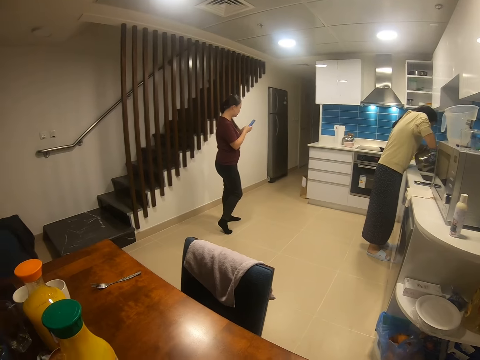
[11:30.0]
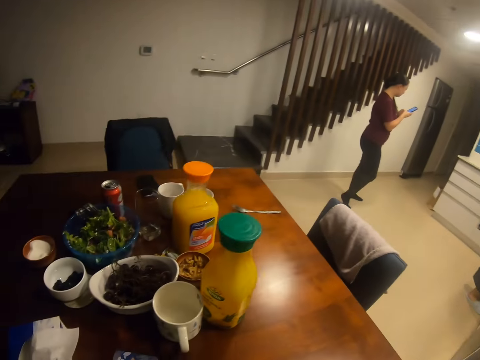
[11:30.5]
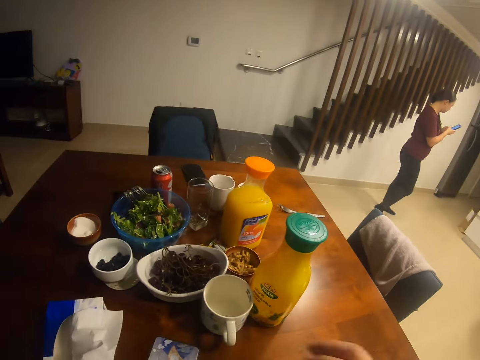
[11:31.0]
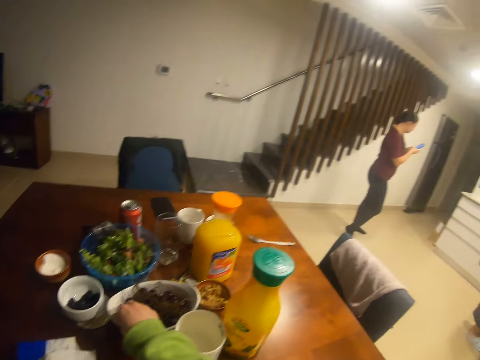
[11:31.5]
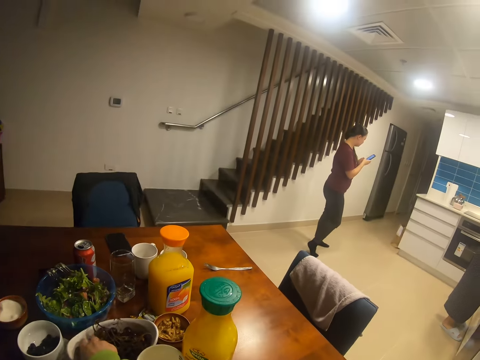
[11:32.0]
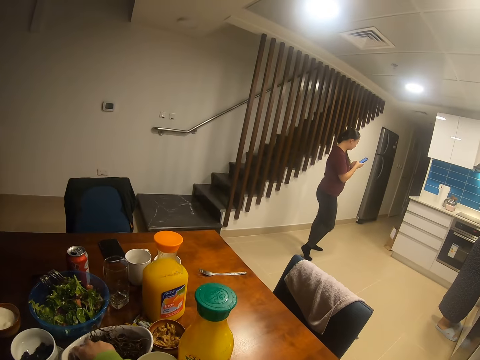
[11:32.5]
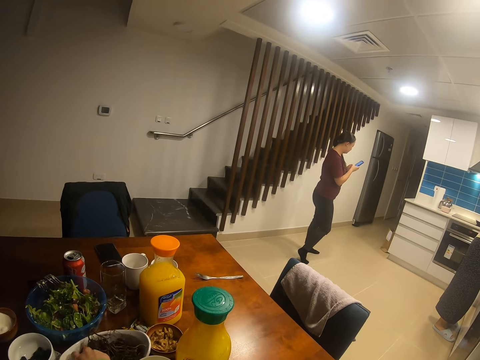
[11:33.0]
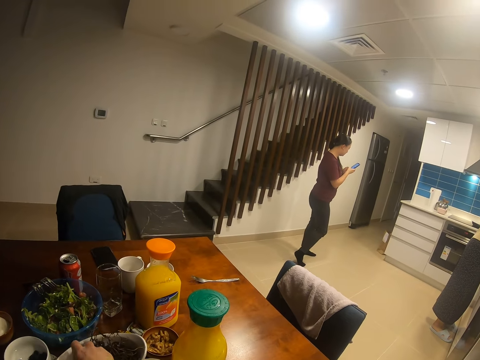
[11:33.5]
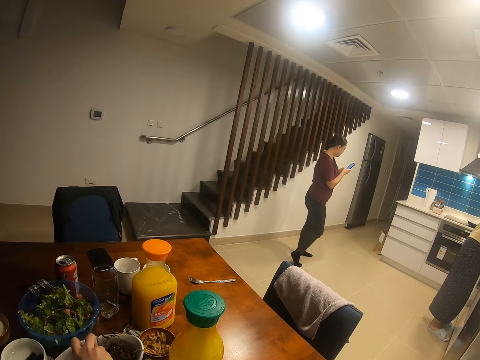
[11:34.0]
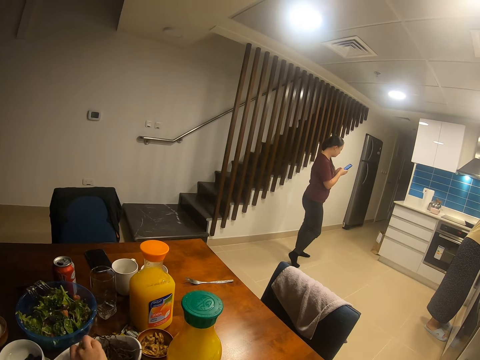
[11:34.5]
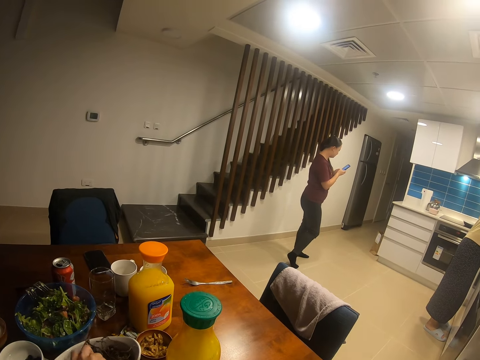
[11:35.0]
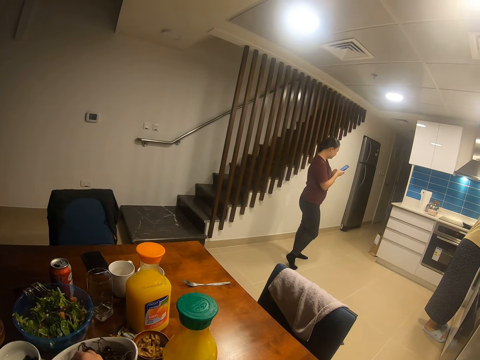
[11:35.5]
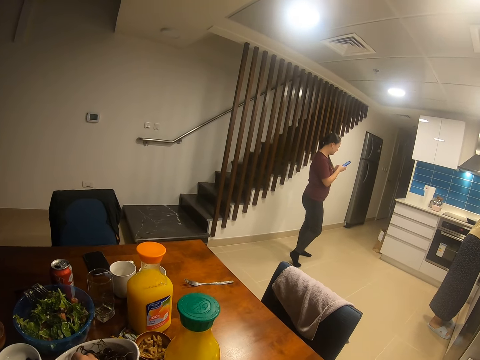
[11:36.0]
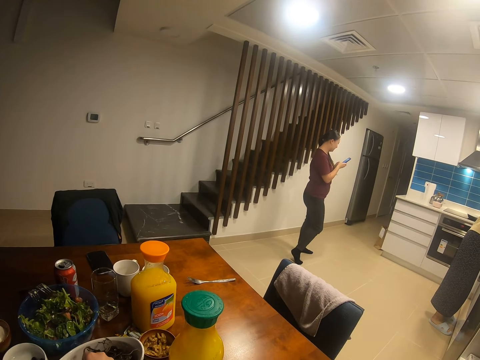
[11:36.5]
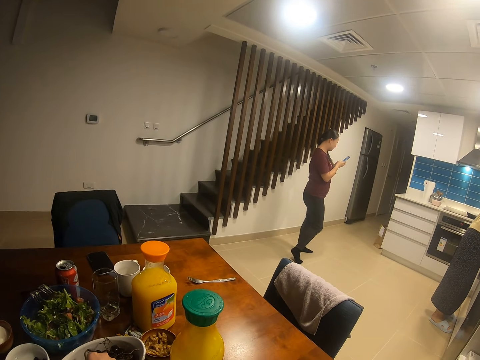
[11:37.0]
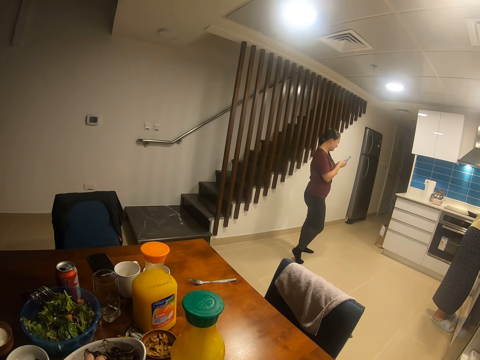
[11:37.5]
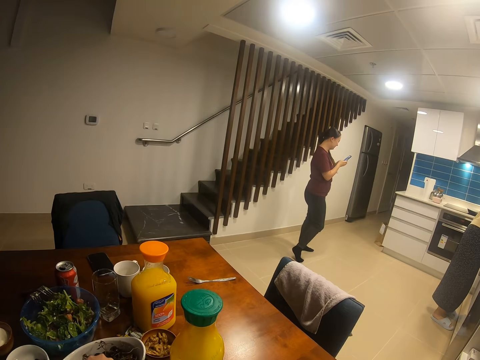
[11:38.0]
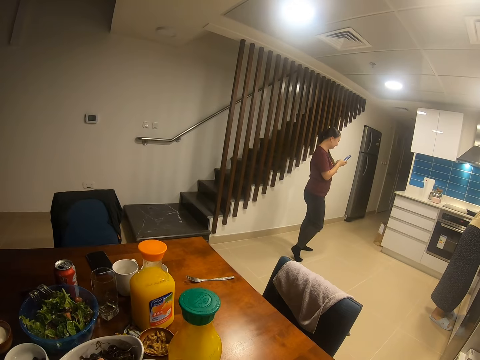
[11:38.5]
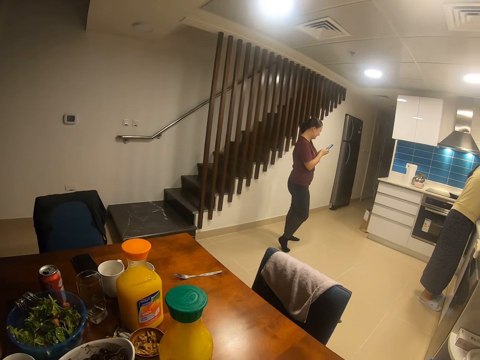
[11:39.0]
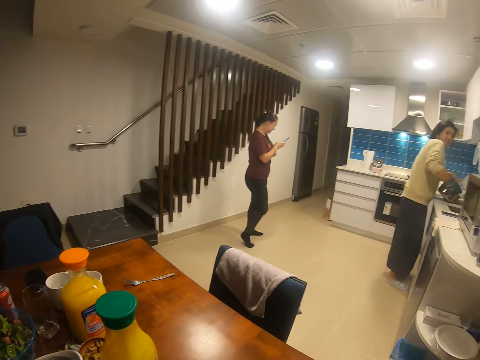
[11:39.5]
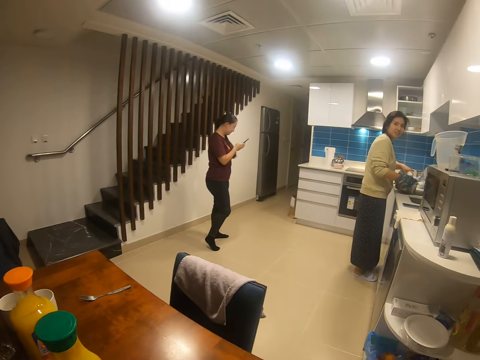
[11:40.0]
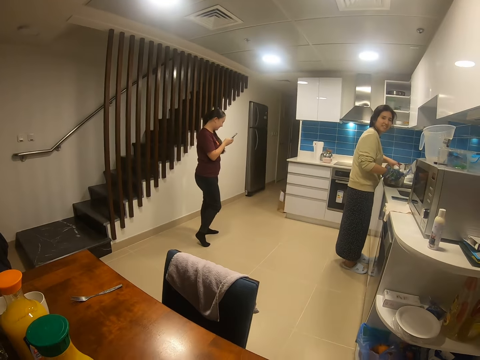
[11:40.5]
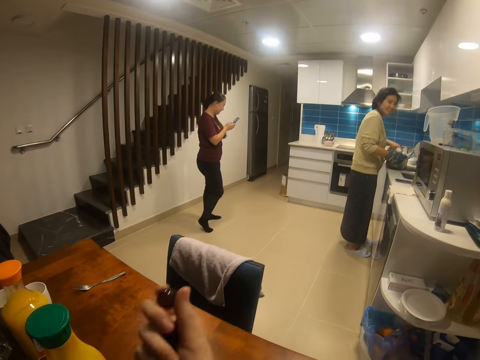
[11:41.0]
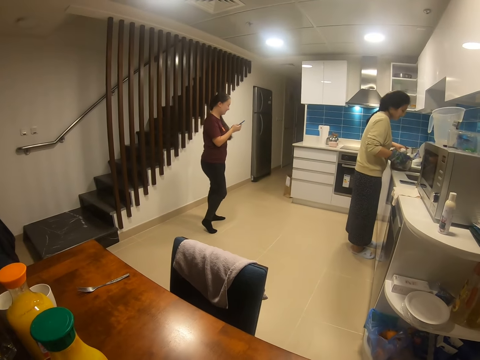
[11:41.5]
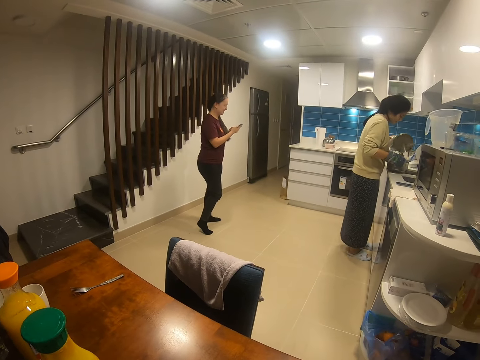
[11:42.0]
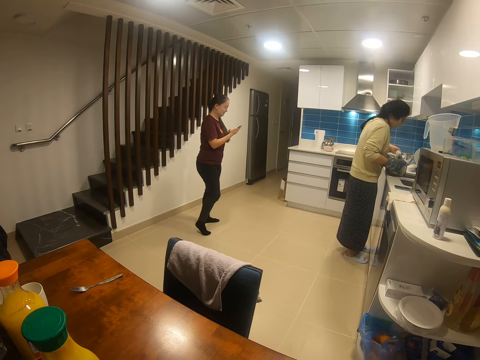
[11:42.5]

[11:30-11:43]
The camera wearer picks grapes from the bowl. A lady scrolls the phone. The camera wearer dialogues with another lady.

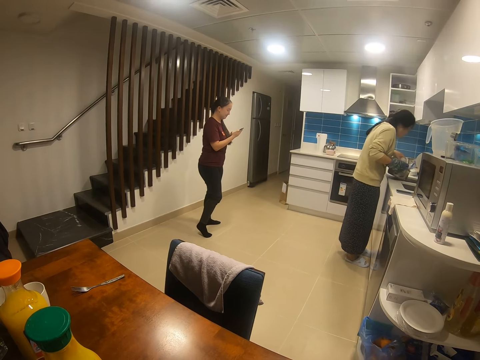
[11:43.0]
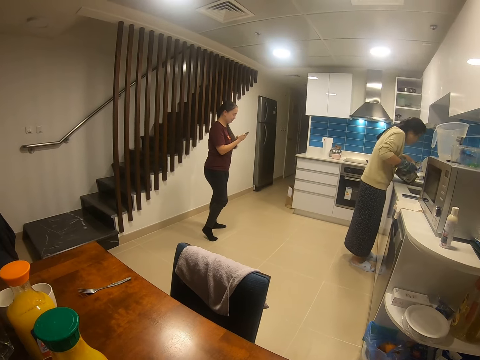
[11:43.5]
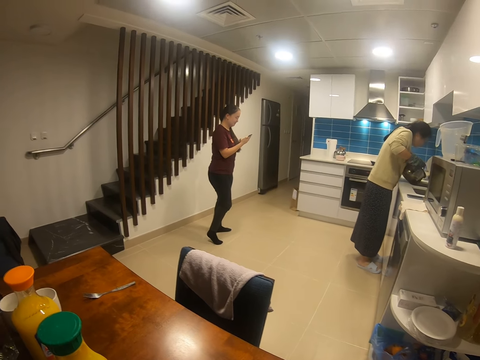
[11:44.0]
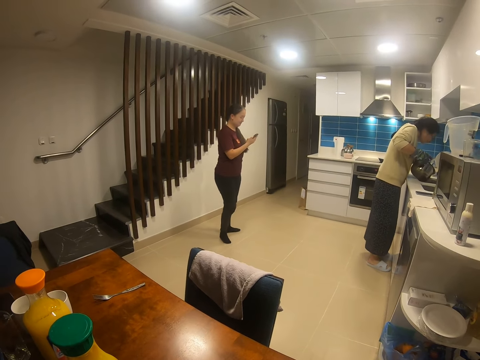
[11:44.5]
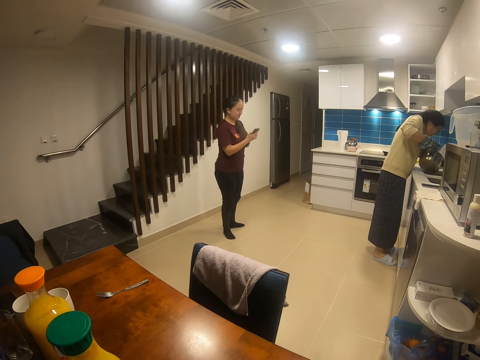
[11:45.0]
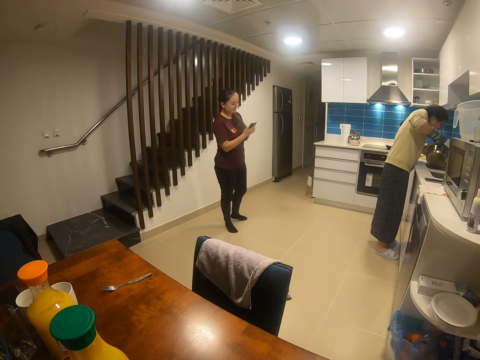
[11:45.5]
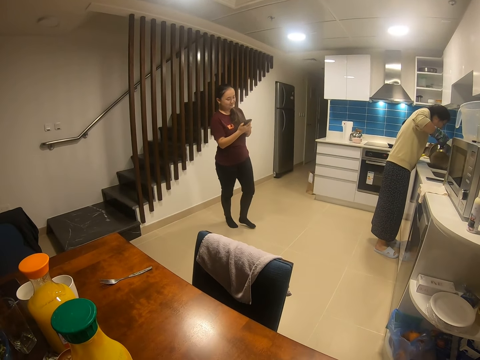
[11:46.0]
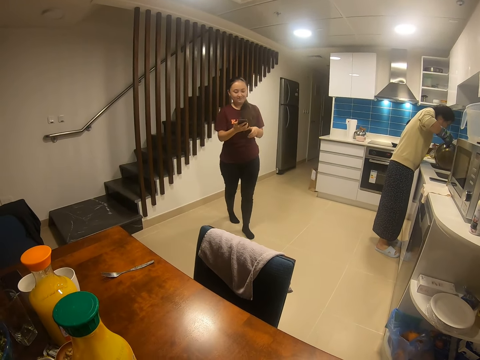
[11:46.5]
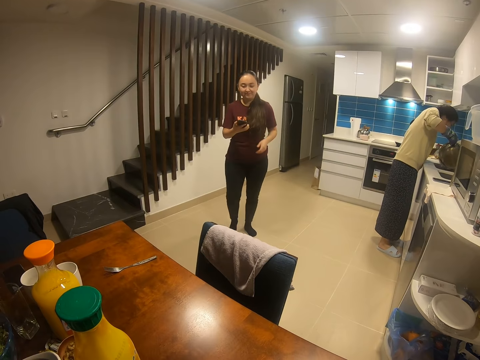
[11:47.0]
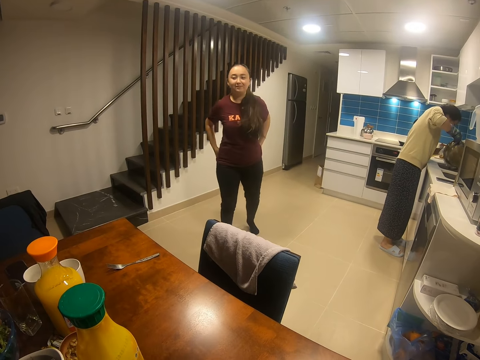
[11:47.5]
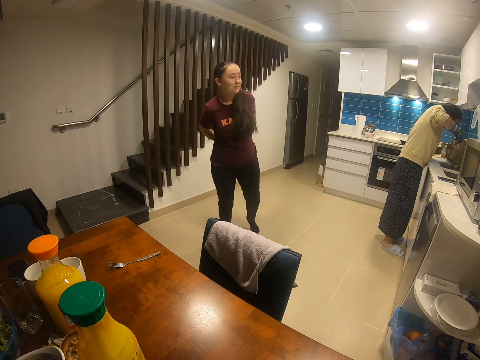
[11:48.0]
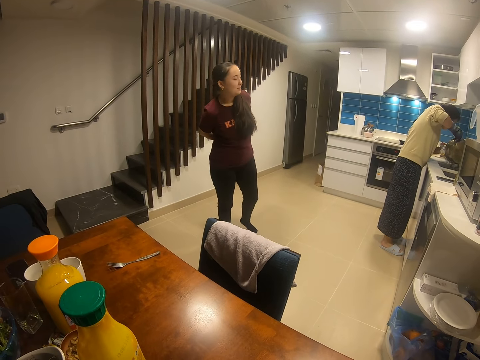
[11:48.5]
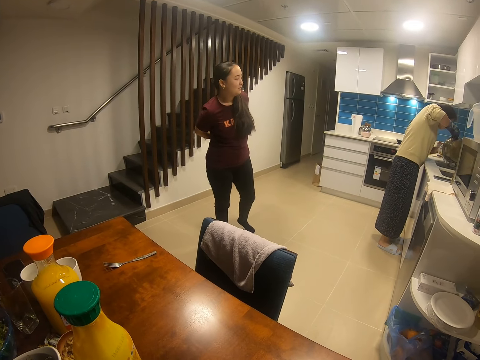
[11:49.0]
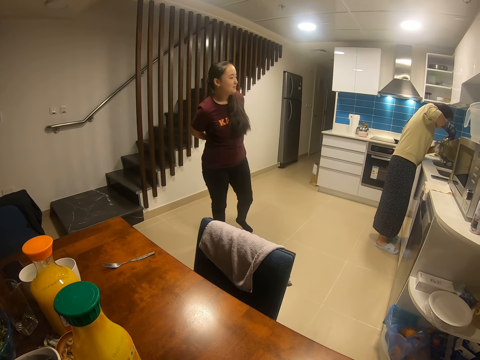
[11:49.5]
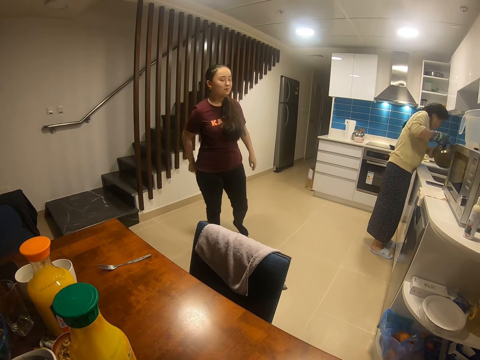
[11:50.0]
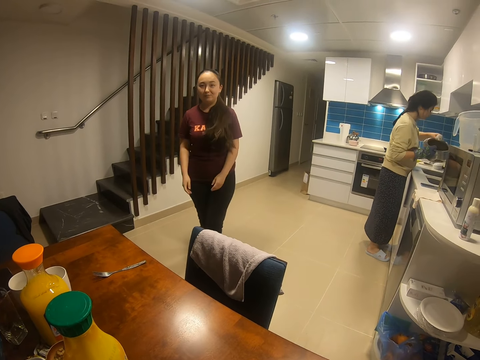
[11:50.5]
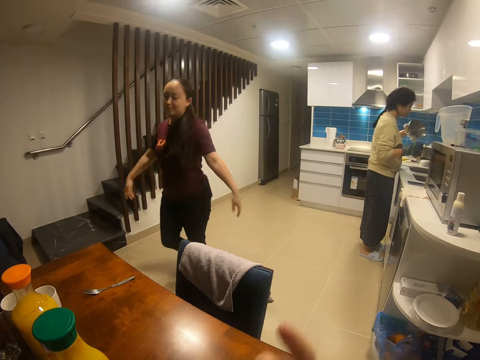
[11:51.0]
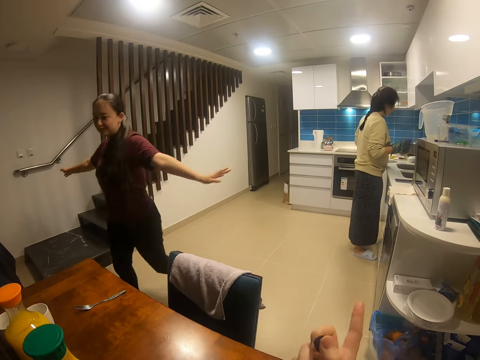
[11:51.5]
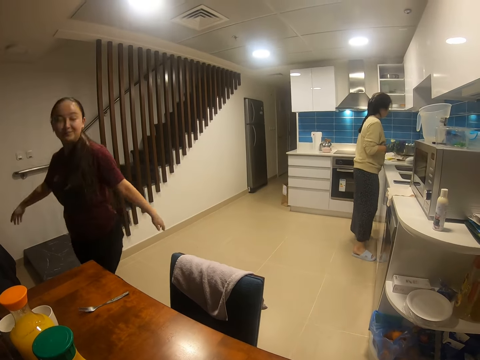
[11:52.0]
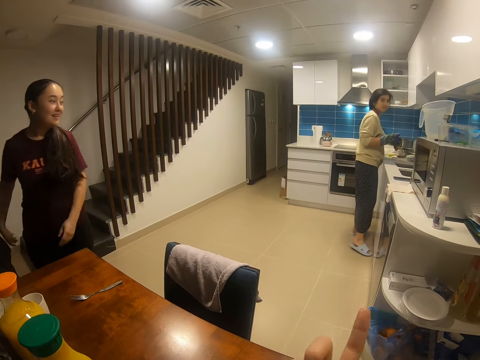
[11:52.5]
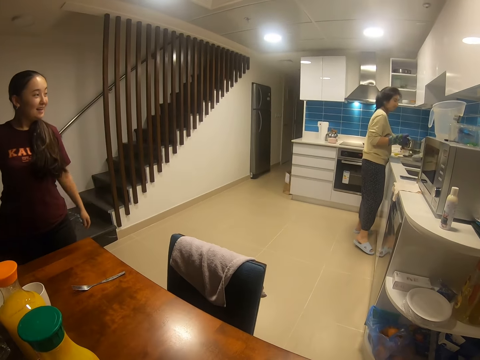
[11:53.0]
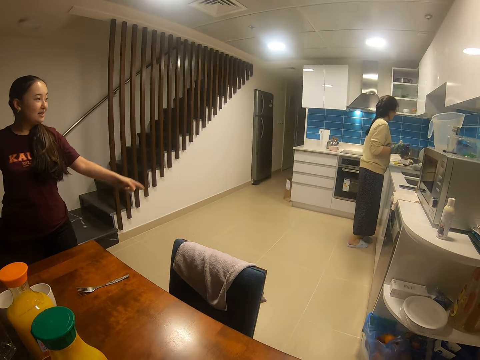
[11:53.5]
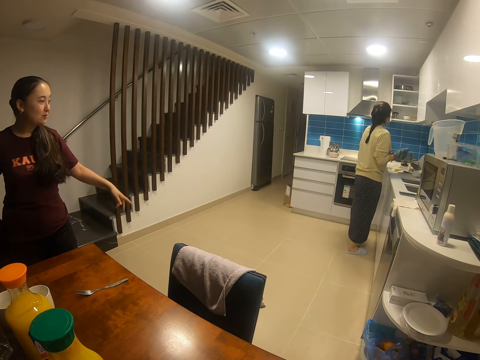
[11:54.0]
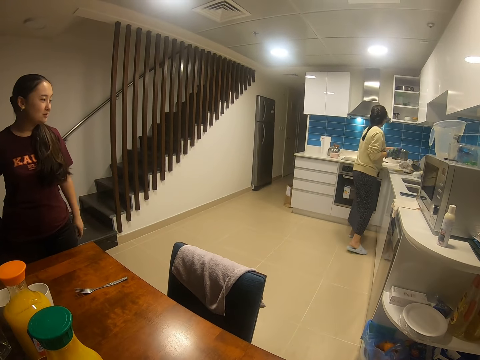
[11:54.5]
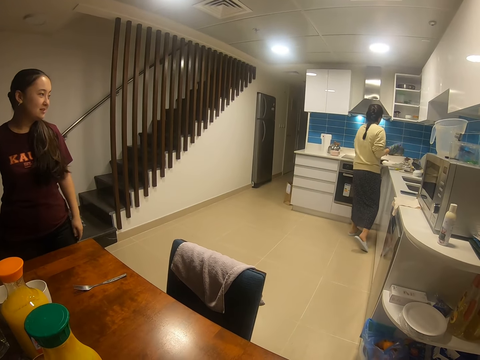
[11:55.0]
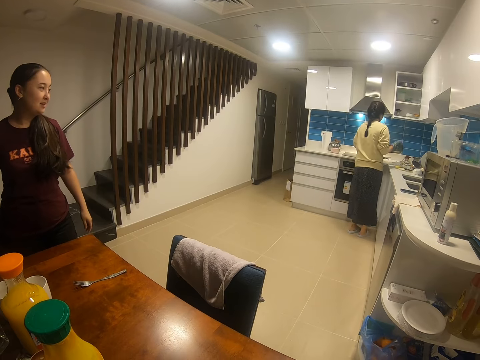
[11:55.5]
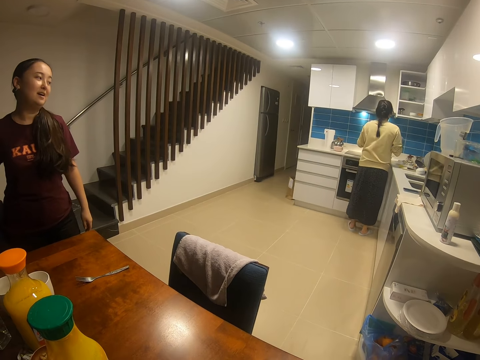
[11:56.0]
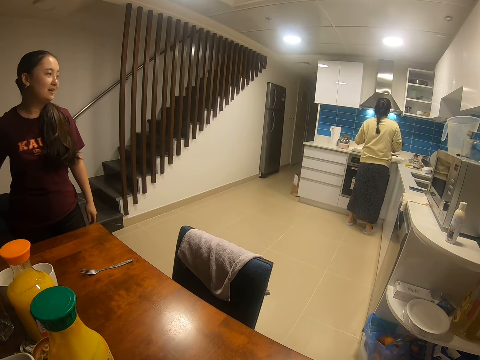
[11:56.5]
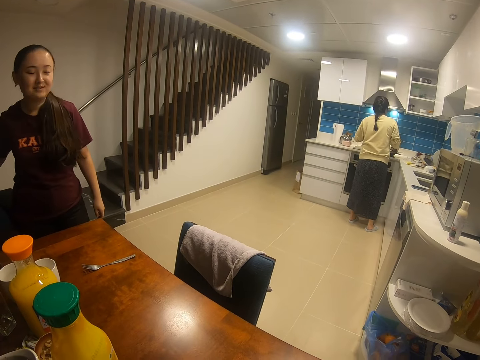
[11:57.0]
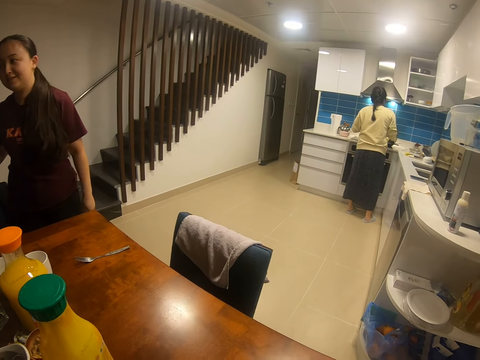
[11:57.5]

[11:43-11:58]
A lady drains water from the spaghetti. Another lady pours something in the sink. A lady puts the phone in a pocket and walks to the table. The lady stands near the table. The camera wearer dialogues with the lady.
